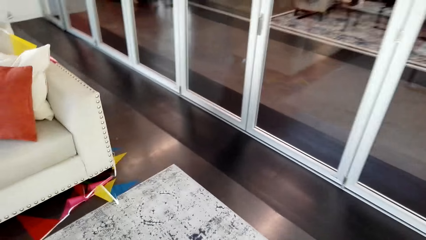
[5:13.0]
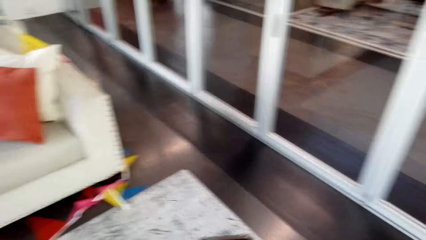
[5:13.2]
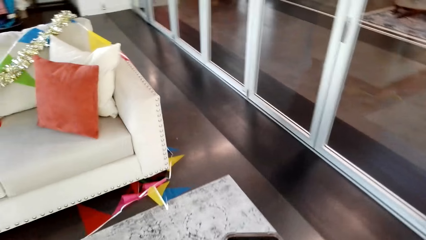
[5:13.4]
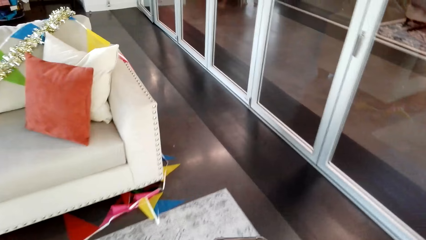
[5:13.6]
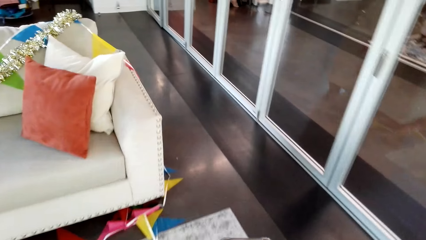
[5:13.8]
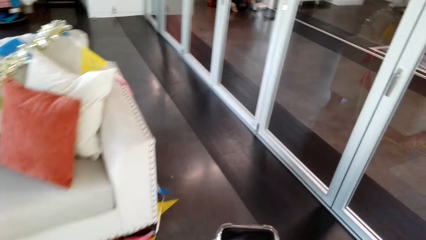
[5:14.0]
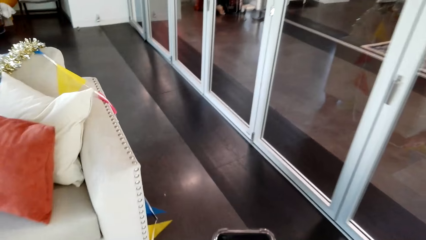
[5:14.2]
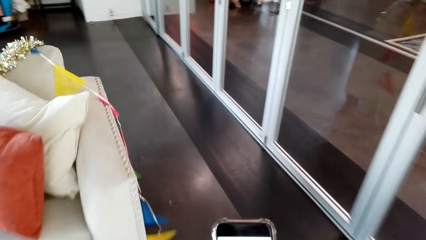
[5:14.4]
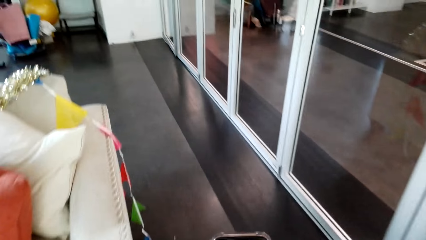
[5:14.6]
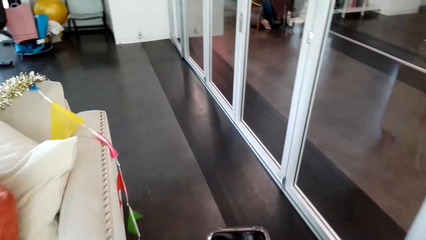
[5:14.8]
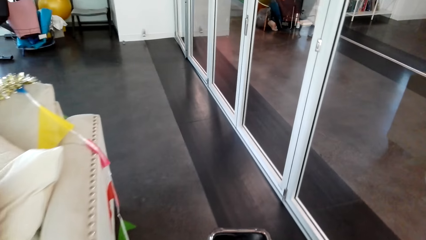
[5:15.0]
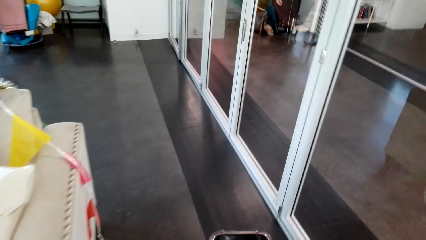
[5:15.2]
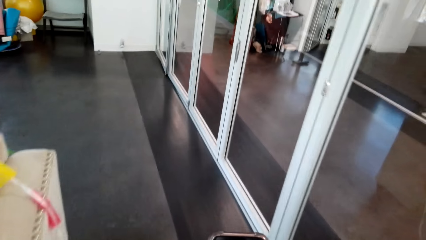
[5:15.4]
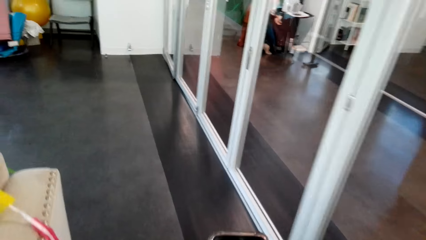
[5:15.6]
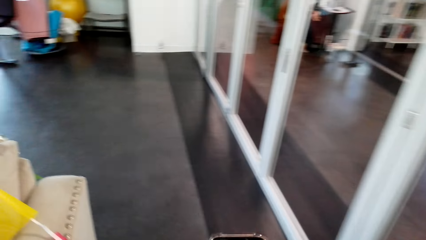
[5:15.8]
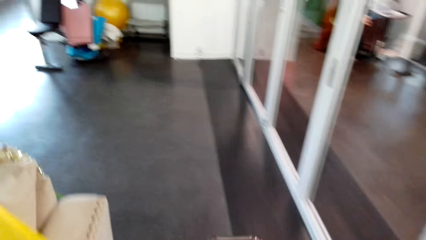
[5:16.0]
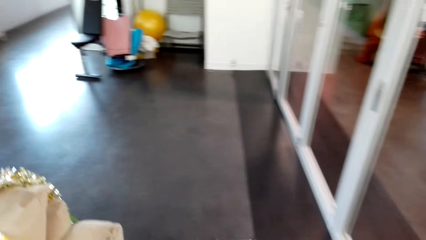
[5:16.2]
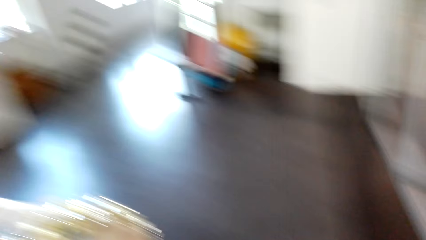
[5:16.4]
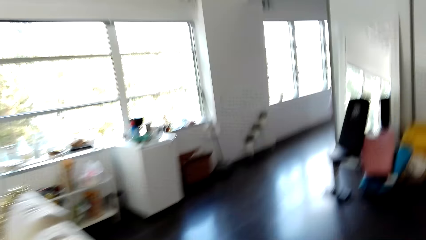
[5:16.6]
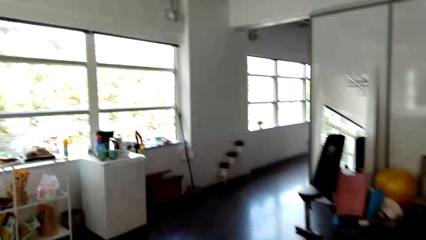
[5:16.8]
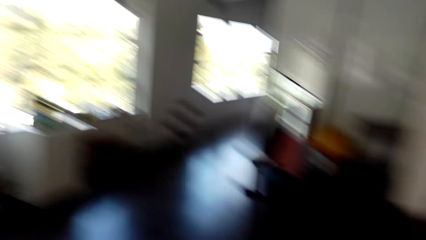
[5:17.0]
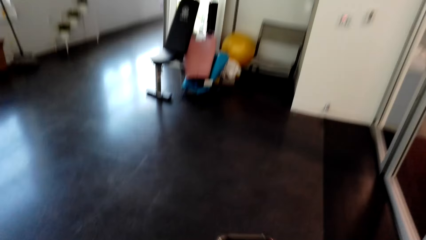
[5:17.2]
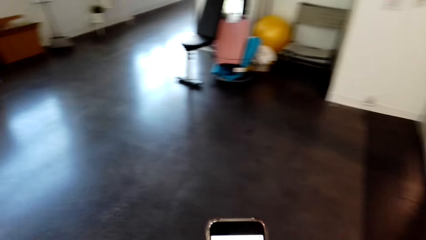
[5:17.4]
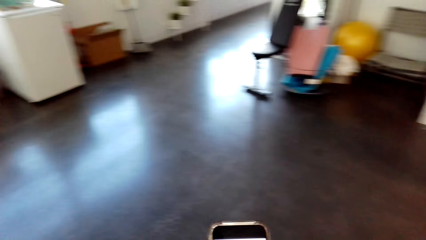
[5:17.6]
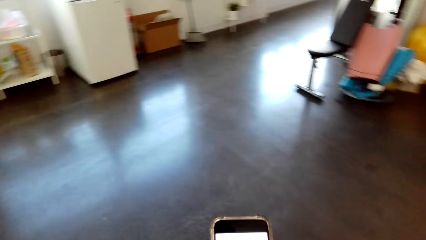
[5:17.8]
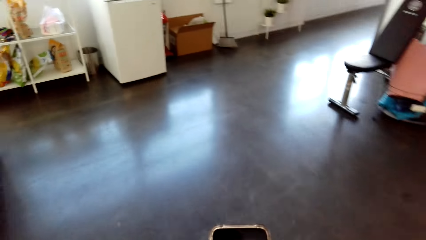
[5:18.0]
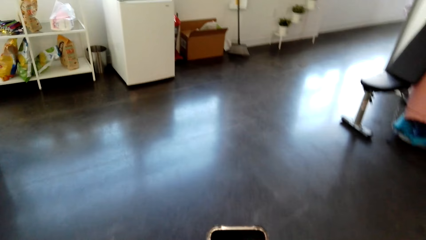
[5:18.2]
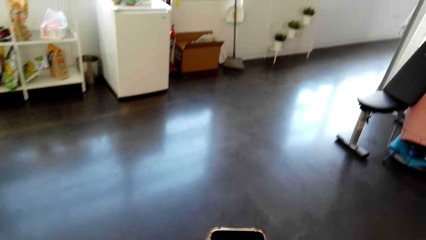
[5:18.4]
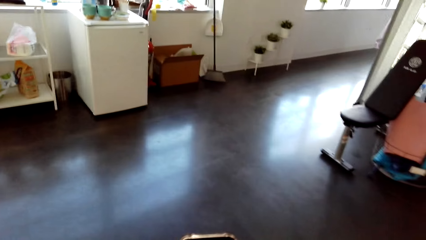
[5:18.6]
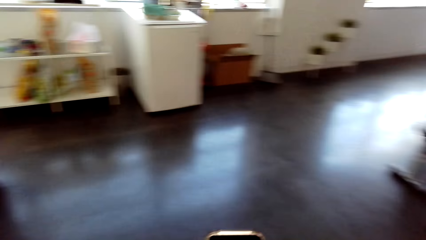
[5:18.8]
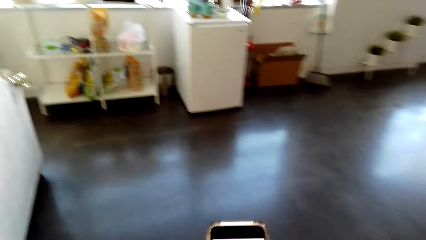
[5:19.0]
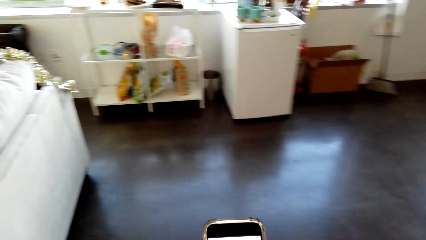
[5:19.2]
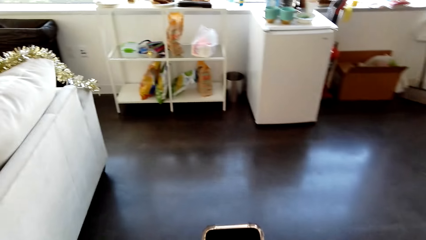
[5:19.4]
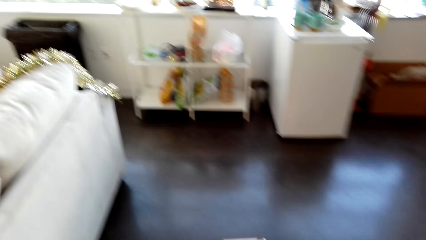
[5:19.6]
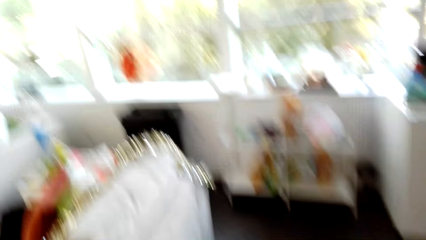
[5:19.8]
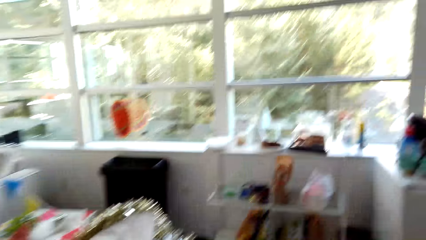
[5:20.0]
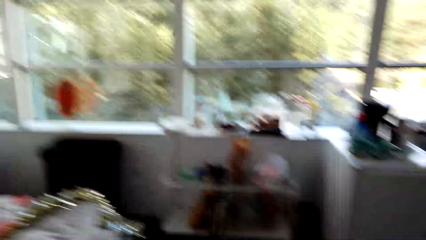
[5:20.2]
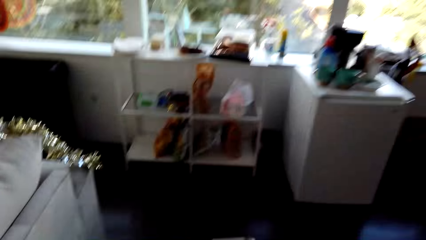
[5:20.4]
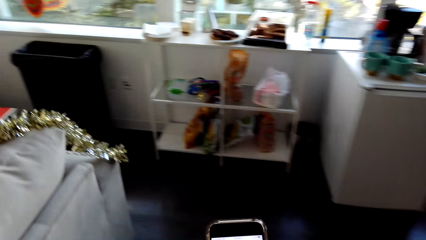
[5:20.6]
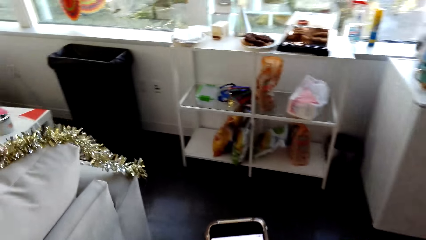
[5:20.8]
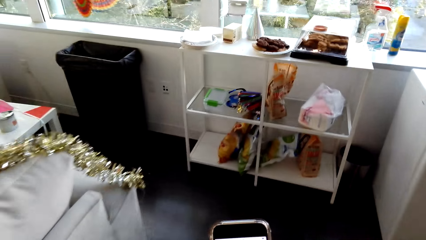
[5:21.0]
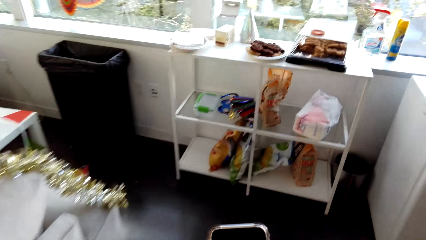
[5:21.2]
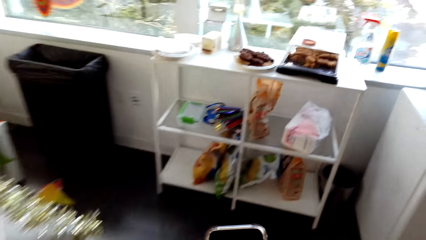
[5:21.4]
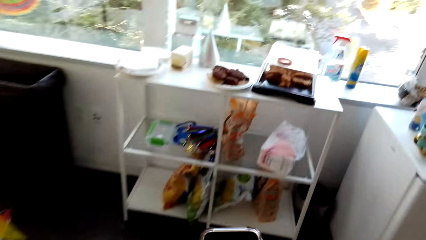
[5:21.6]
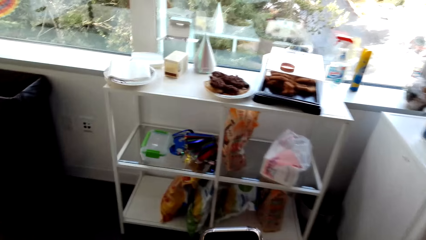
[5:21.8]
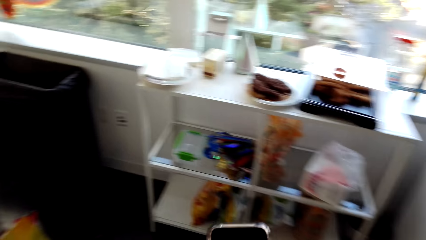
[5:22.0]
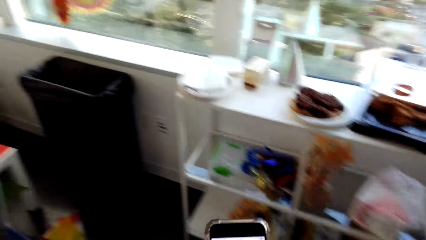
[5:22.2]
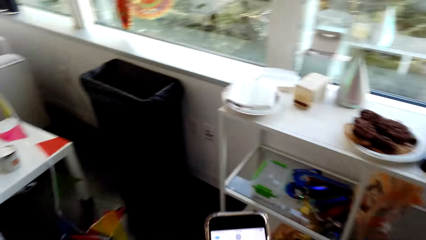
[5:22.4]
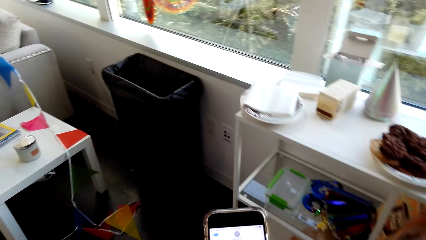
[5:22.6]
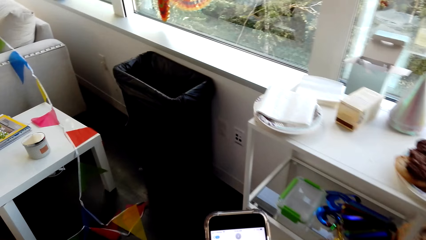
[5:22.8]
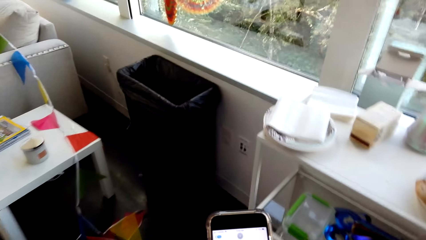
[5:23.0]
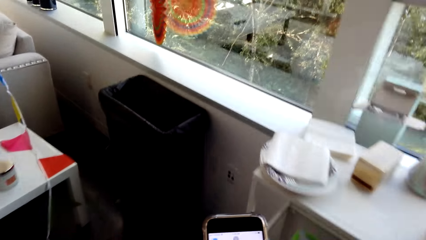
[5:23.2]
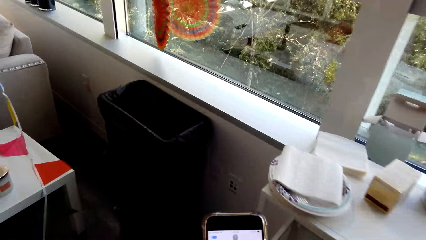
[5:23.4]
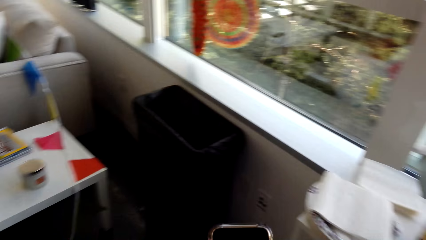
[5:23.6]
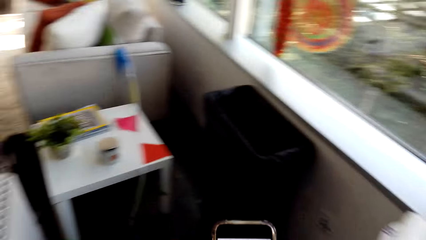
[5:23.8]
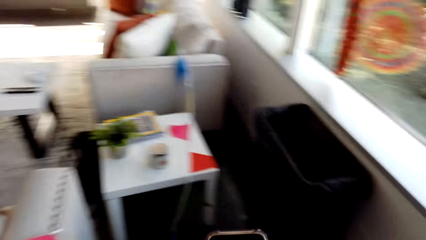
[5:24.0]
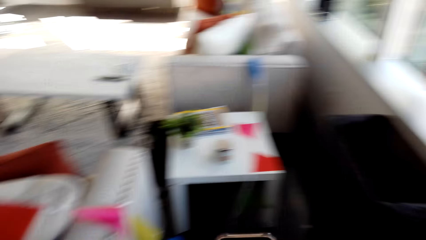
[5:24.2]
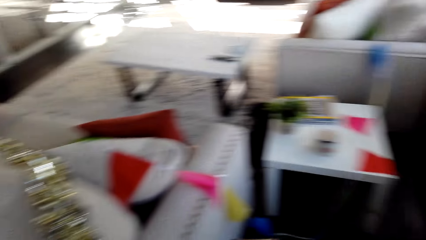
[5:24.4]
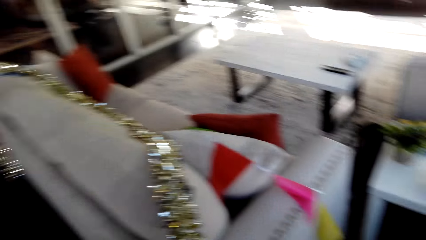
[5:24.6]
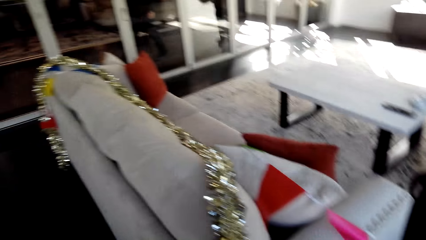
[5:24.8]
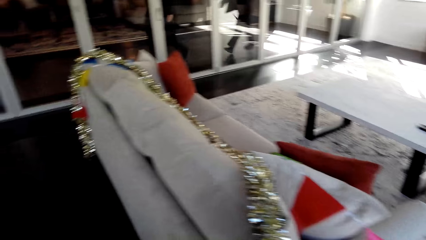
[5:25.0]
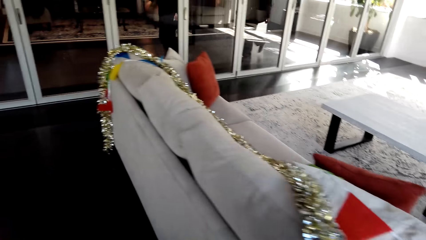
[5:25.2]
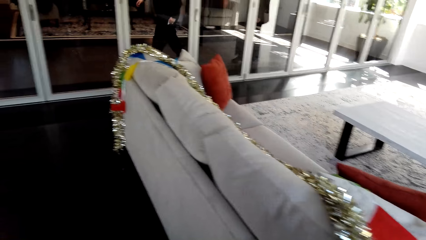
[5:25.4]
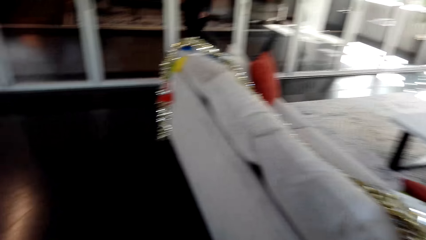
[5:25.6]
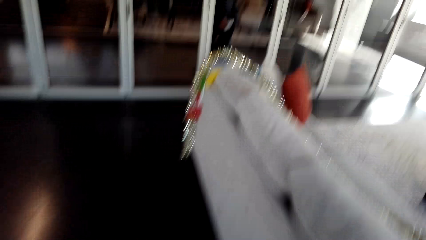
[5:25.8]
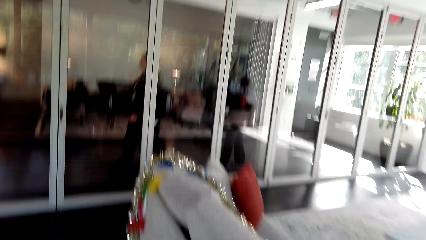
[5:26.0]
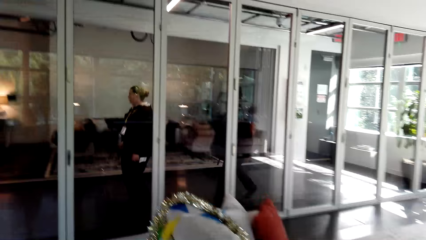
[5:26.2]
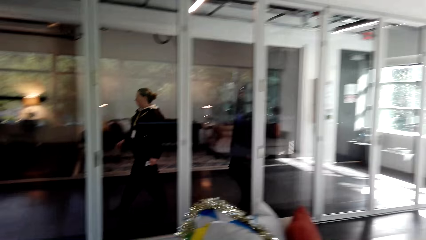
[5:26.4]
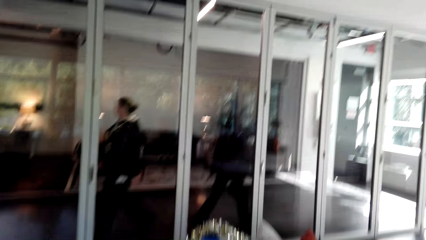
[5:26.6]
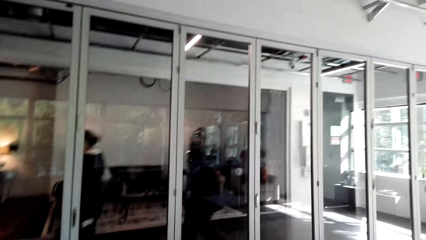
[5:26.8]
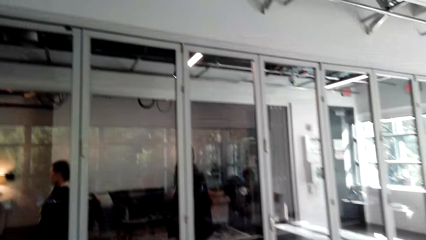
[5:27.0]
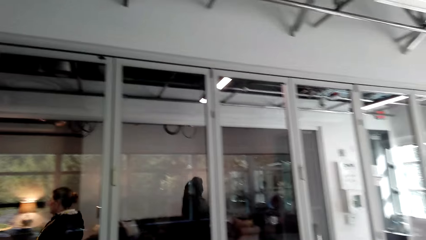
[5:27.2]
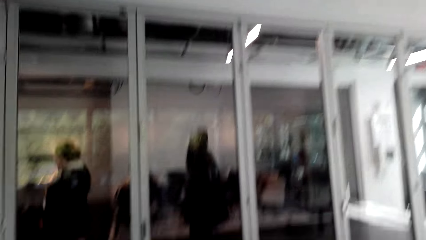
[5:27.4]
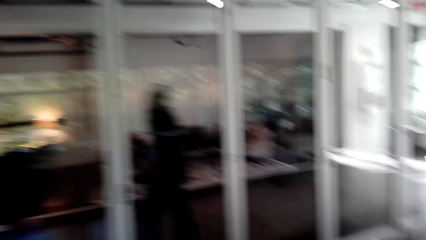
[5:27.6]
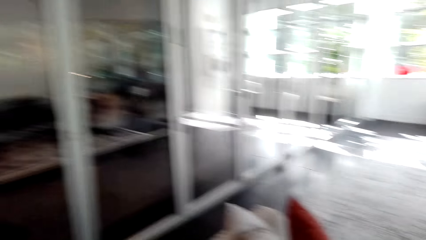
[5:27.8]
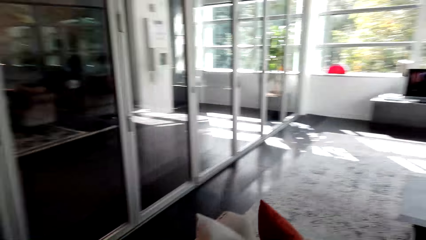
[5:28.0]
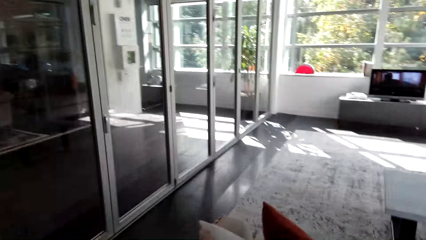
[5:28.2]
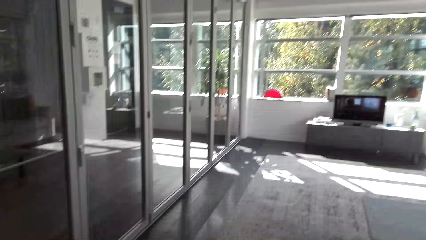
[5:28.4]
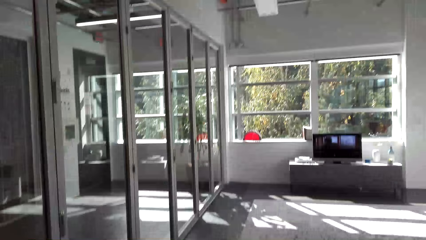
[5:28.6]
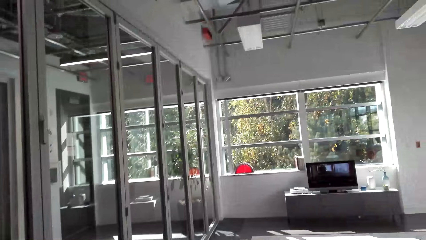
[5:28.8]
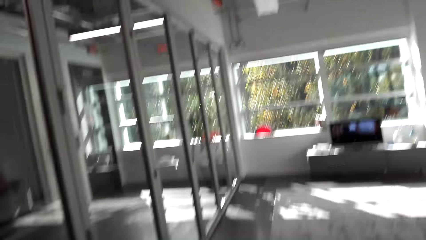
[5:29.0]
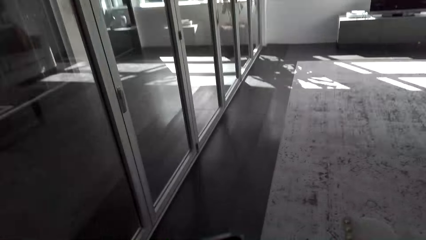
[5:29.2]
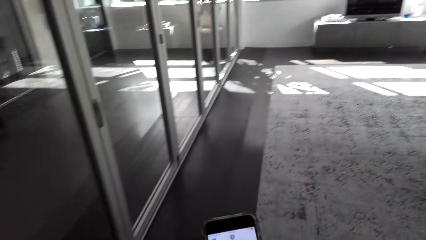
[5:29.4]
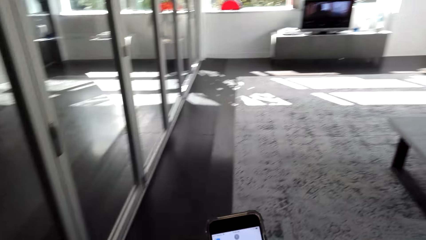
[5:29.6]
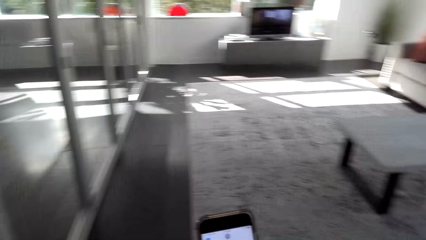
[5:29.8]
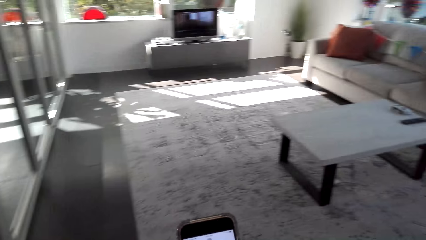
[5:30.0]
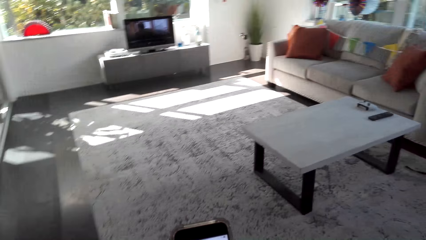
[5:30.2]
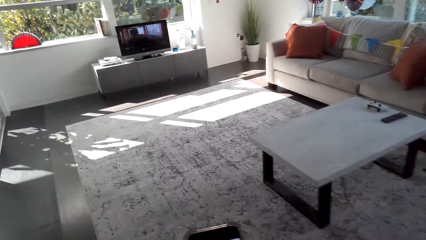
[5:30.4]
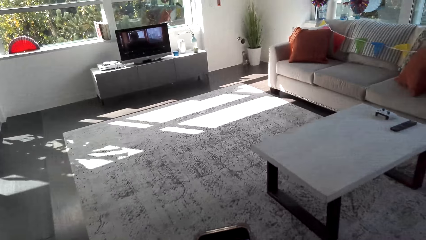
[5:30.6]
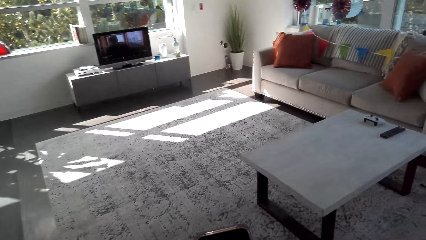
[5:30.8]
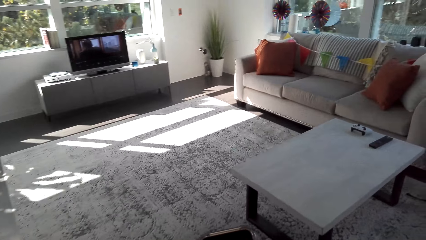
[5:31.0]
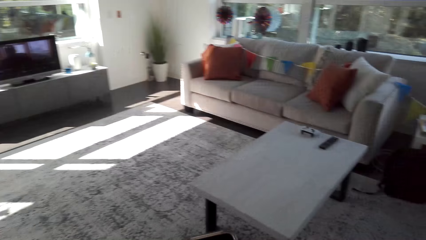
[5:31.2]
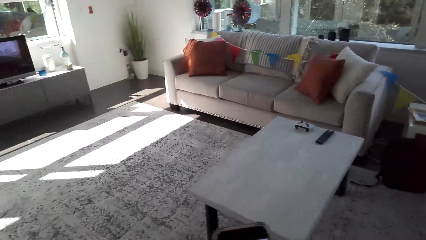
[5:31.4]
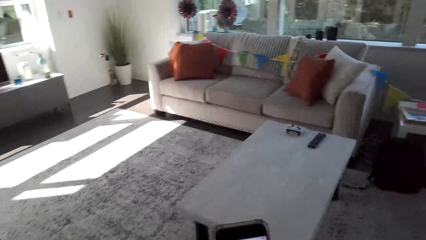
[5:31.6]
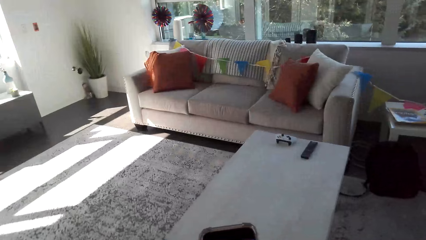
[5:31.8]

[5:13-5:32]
A woman sits on a chair. The camera wearer looks around. They look at a mobile phone. They walk around. Another woman walks around. A third woman walks around. The camera wearer looks around. They walk in a room. They type on the phone.
